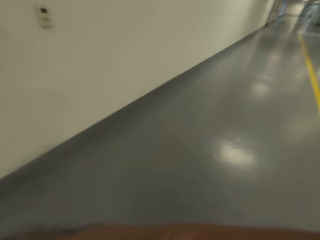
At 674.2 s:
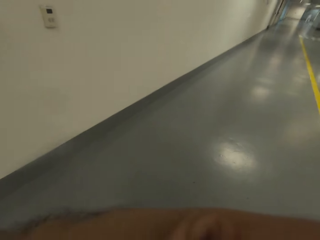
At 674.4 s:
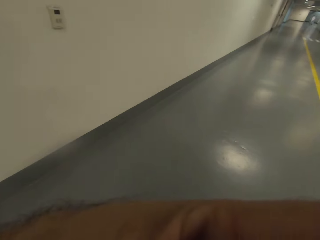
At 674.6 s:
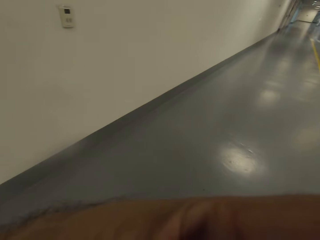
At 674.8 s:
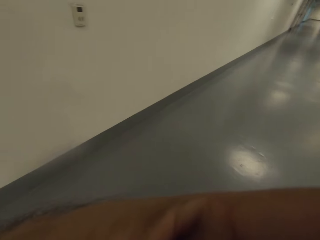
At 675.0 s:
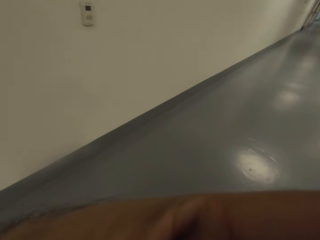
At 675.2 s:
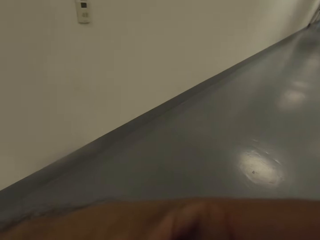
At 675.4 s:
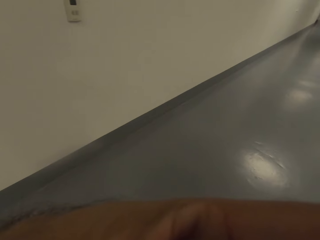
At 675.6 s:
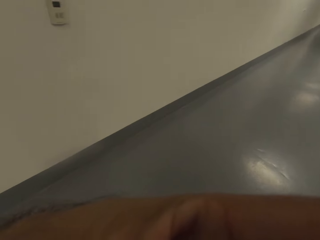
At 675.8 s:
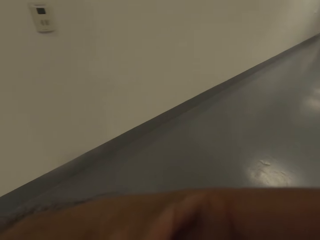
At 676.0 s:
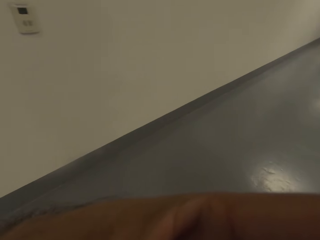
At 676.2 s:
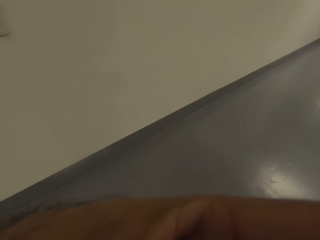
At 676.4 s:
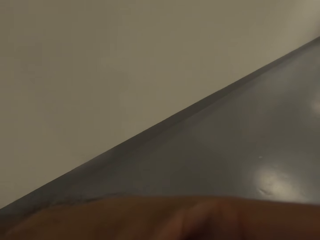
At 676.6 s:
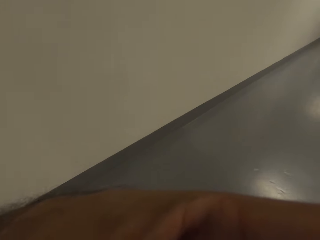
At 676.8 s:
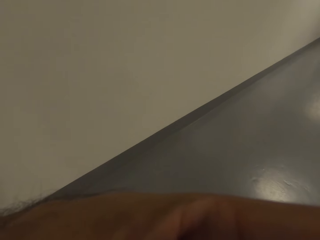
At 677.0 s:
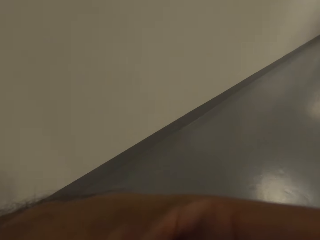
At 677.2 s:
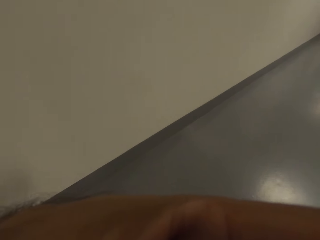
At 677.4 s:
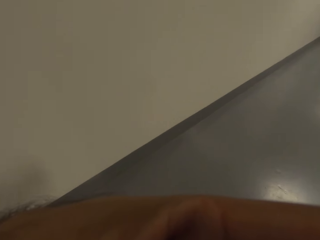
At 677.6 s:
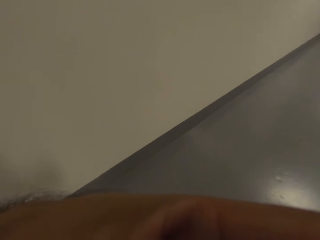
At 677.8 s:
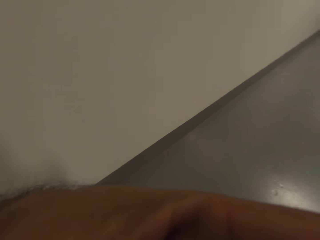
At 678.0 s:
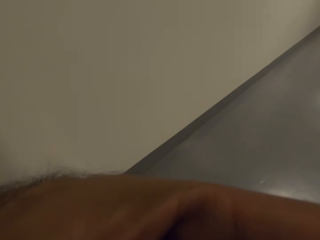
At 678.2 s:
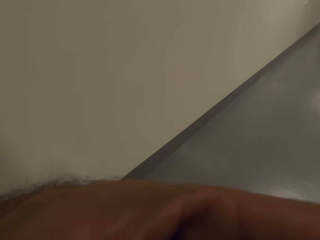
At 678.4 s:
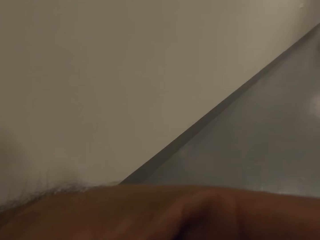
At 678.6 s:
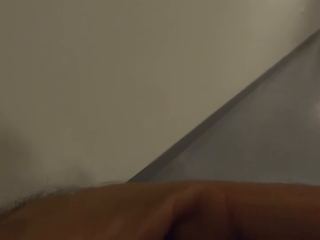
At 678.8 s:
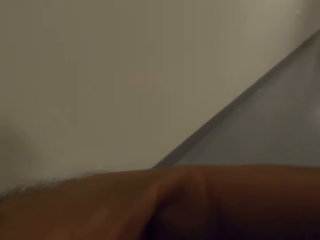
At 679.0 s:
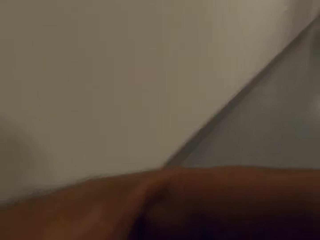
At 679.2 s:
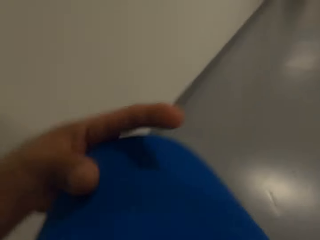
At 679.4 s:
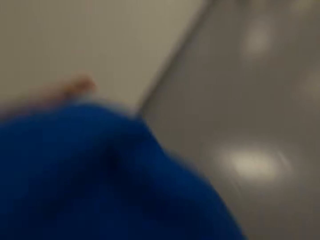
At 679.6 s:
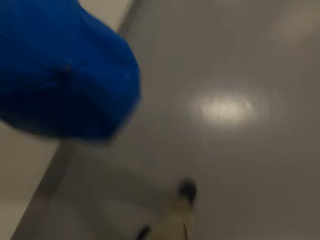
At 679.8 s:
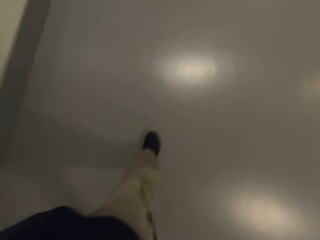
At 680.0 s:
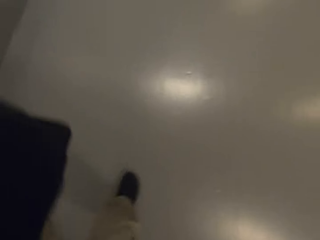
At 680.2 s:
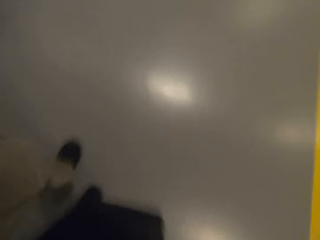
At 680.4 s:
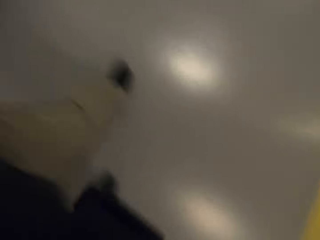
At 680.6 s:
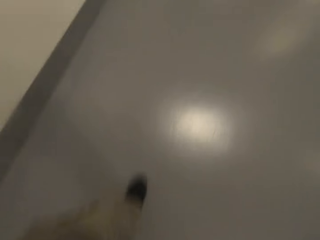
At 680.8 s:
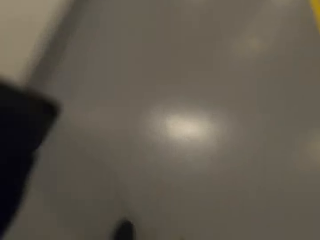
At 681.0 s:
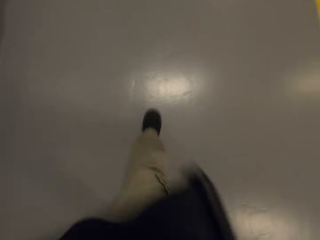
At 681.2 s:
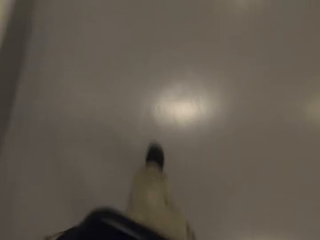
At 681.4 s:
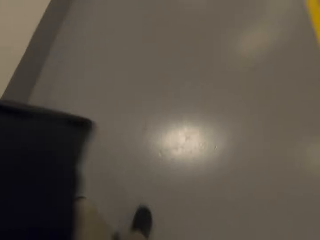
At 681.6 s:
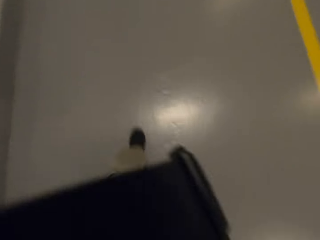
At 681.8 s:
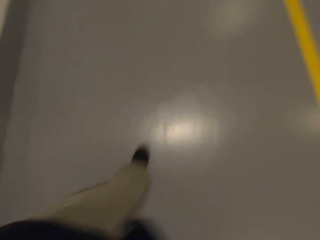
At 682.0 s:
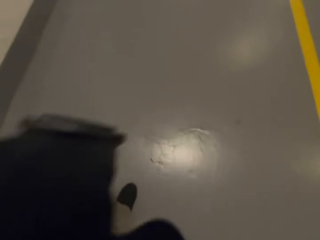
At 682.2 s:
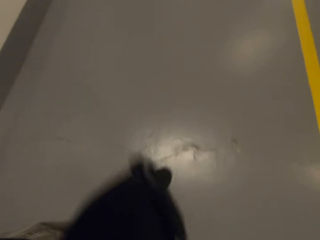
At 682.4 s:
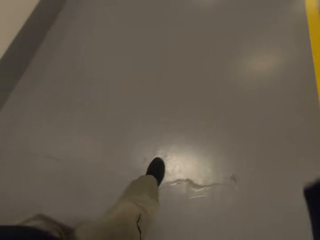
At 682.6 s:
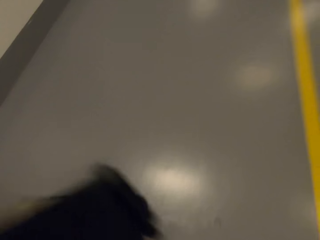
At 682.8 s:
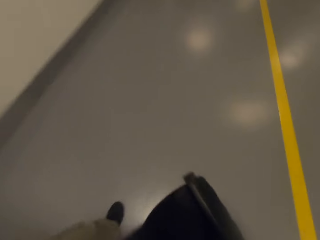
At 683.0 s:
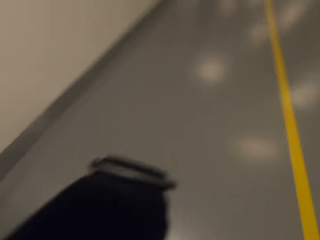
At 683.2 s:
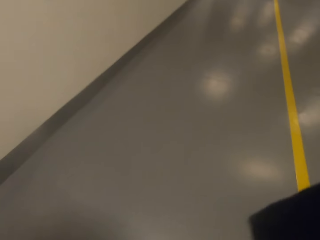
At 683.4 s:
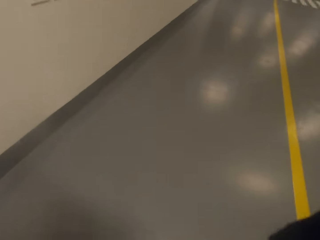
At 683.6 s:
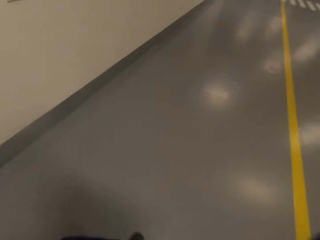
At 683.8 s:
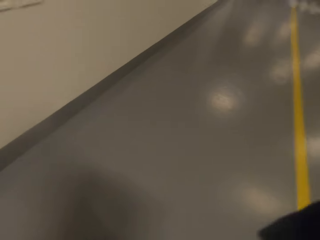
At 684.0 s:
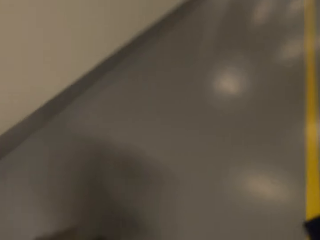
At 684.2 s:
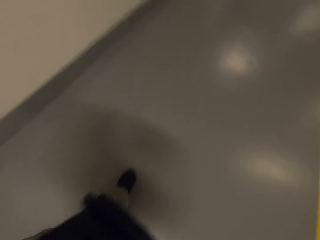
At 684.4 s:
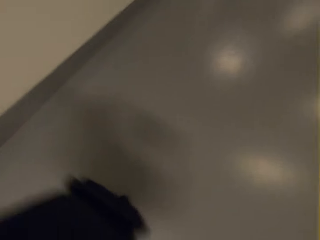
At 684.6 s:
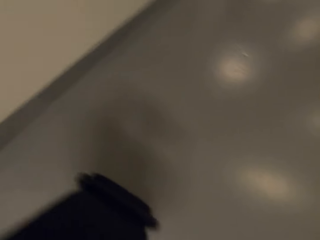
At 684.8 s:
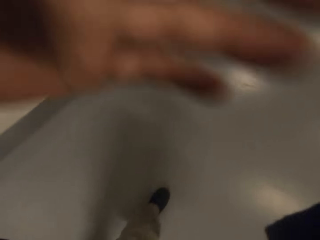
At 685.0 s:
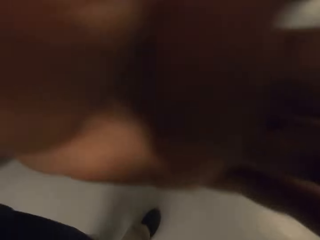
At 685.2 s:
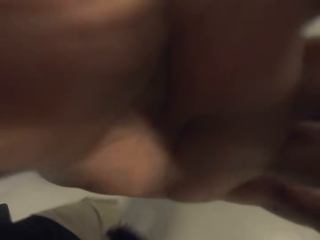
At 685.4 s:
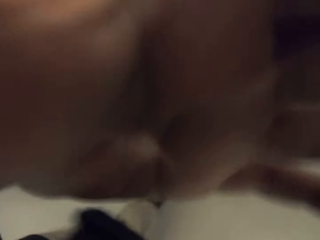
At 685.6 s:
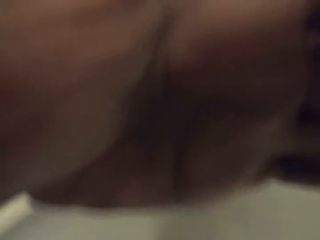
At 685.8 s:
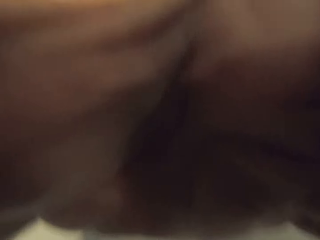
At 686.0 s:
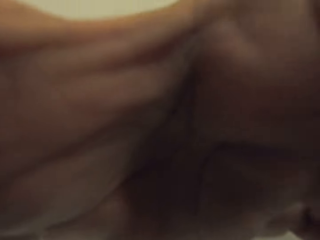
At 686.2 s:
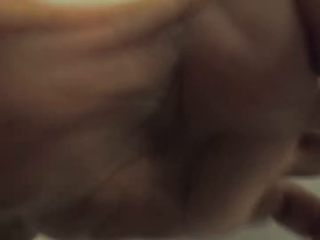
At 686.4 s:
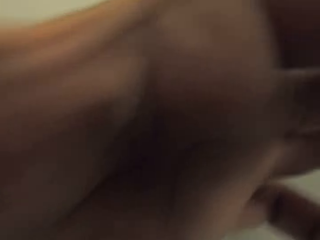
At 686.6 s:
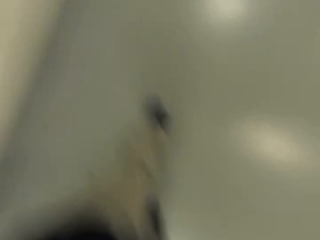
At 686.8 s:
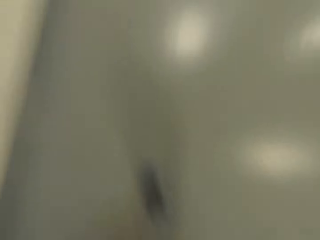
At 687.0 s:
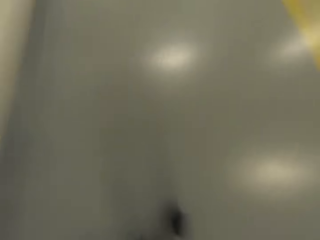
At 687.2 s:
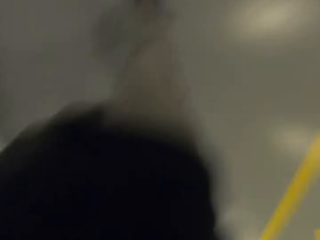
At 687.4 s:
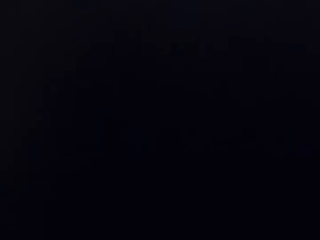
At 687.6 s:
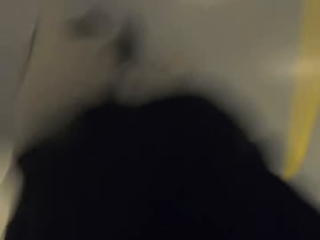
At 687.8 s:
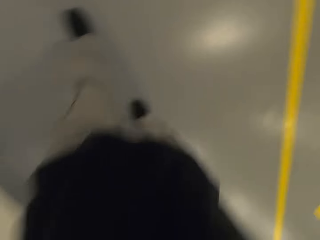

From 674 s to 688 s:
The camera wearer holds a cap. They walk around the whole way. They touch the camera. They adjust the camera.

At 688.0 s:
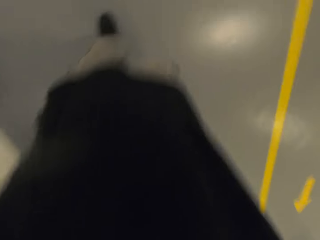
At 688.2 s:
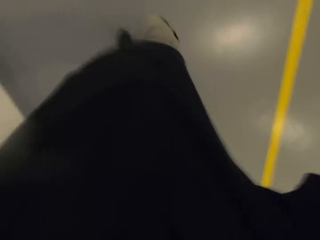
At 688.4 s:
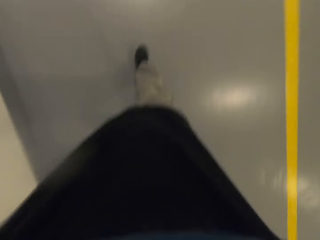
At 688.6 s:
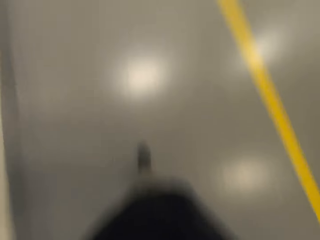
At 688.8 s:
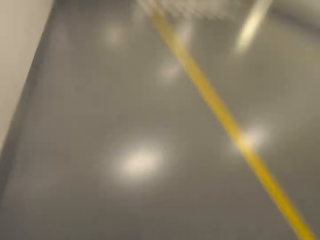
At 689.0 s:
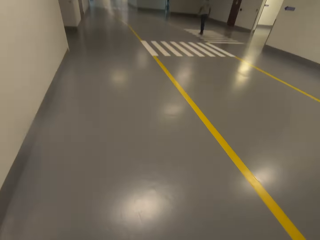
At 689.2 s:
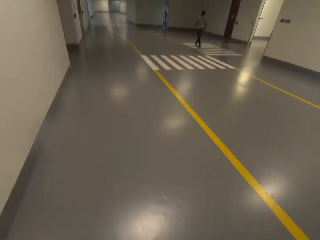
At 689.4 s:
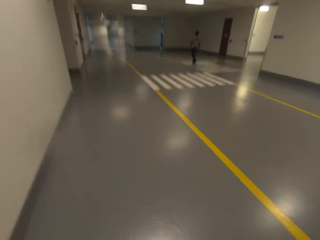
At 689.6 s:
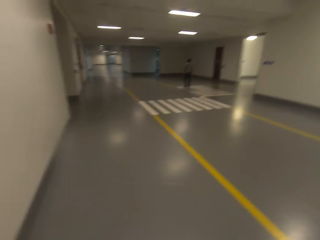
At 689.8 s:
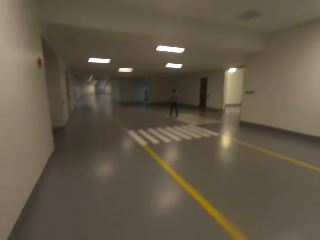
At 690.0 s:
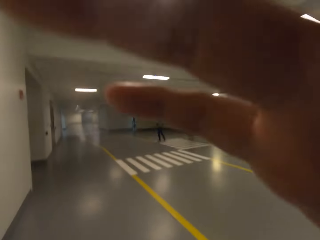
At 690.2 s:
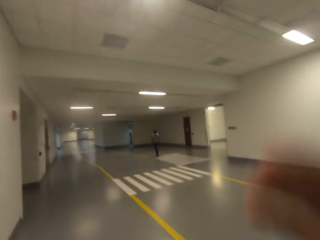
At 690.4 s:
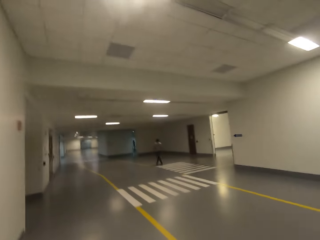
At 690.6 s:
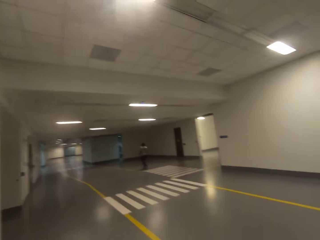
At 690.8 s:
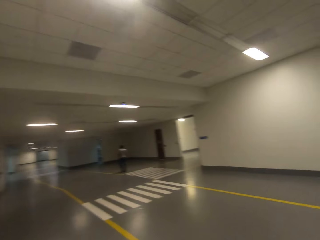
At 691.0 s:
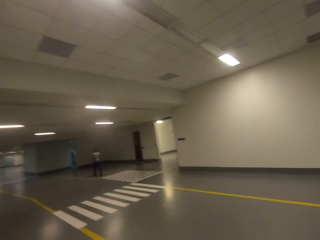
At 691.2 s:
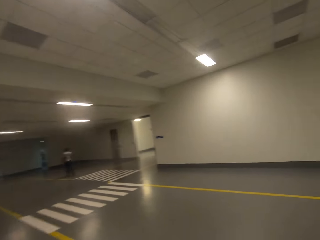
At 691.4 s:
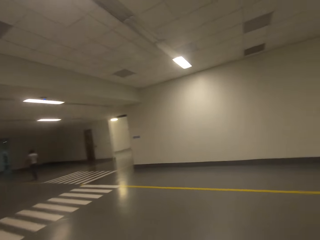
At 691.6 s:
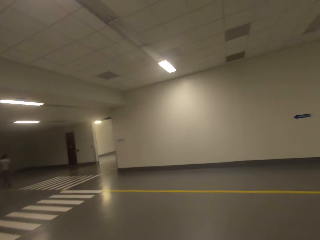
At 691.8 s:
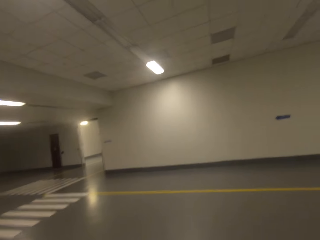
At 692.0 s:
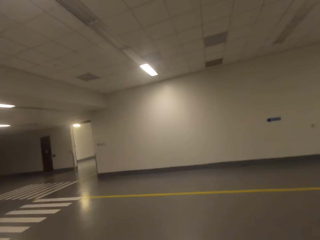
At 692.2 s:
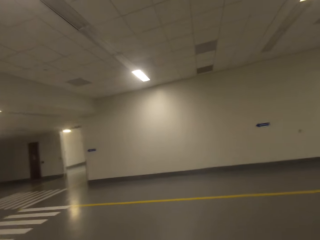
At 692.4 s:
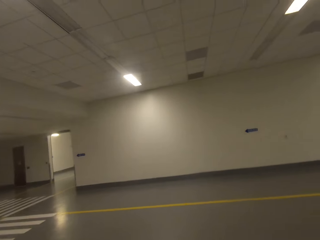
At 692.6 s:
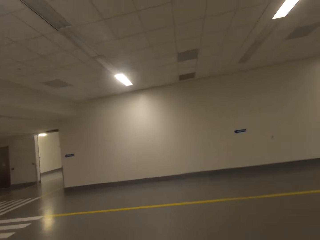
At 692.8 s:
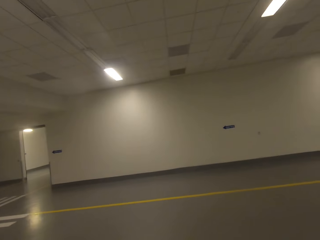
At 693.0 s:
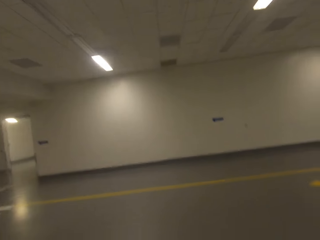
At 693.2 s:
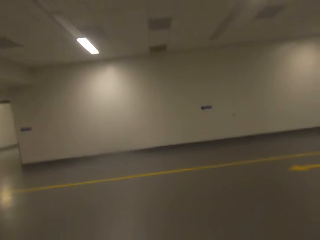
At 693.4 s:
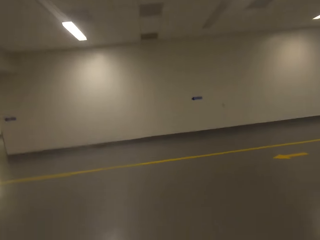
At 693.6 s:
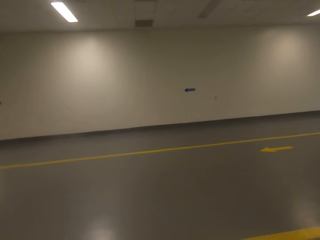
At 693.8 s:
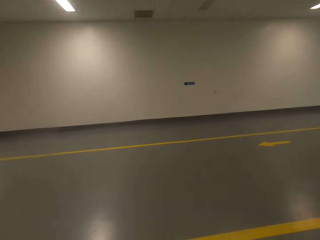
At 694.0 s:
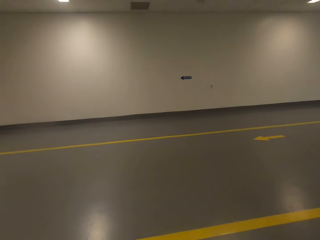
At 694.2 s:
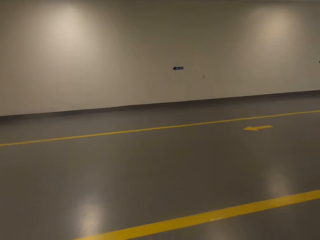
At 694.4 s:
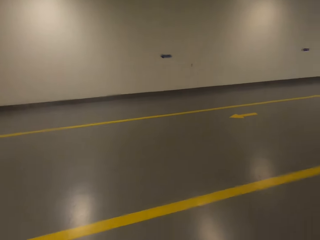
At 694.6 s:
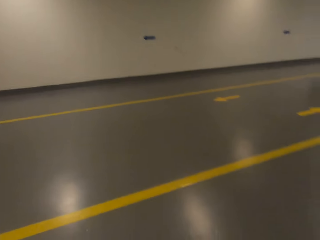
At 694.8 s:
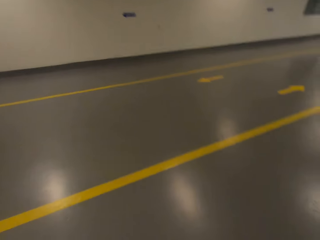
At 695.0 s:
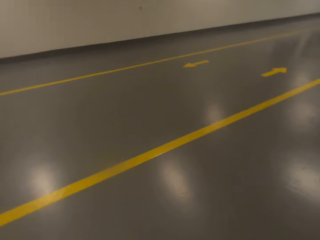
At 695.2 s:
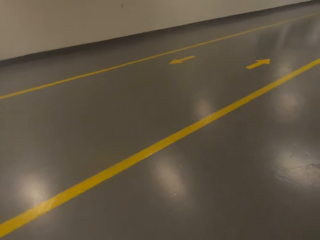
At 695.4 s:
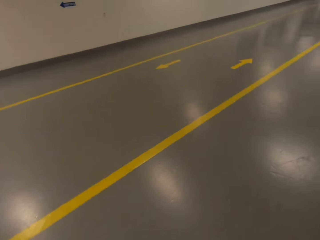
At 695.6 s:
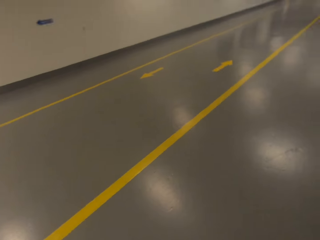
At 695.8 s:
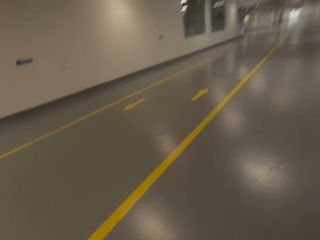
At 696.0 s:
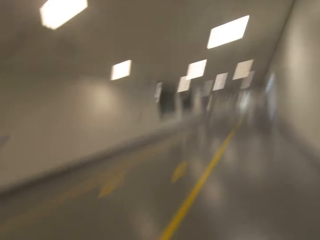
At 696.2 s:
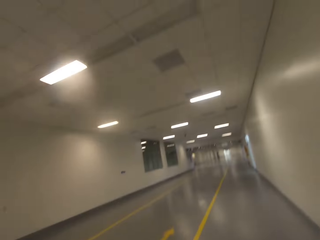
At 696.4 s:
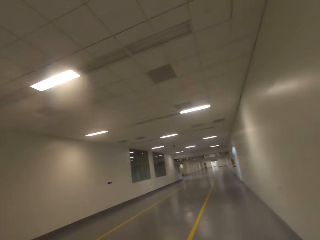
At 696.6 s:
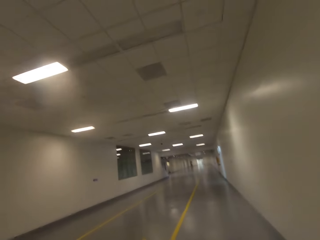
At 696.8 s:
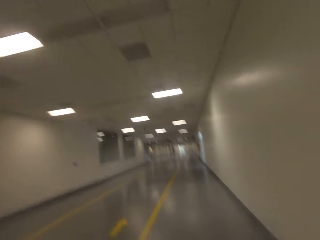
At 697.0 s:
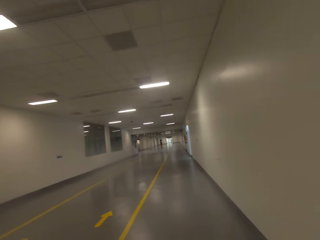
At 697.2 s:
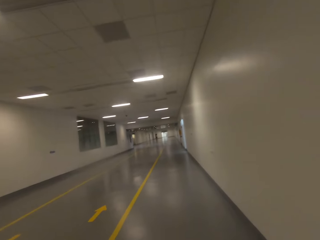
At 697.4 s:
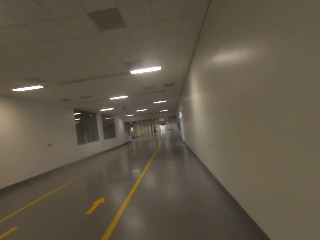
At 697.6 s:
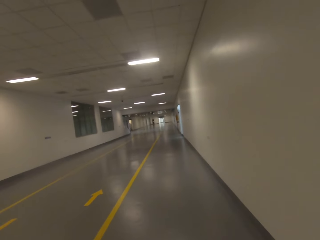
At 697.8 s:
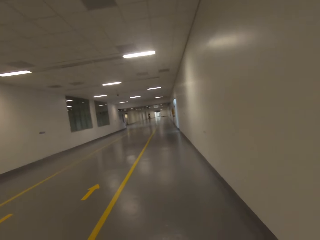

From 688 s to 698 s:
The camera wearer lifts the right hand. They turn around.
